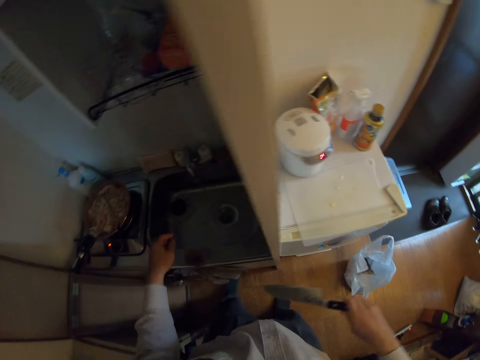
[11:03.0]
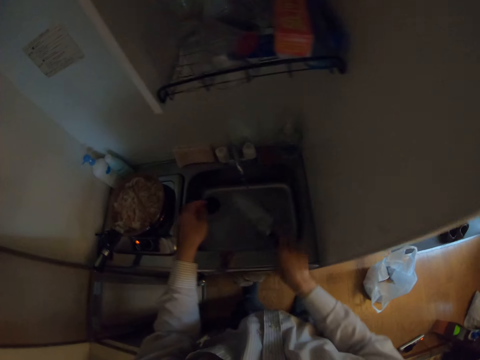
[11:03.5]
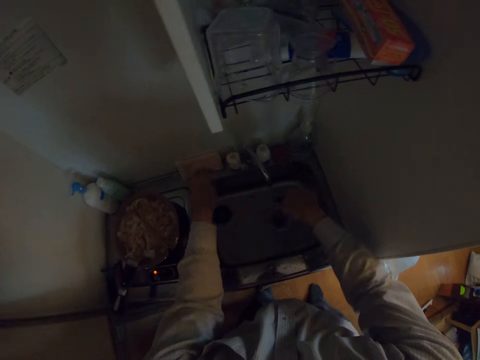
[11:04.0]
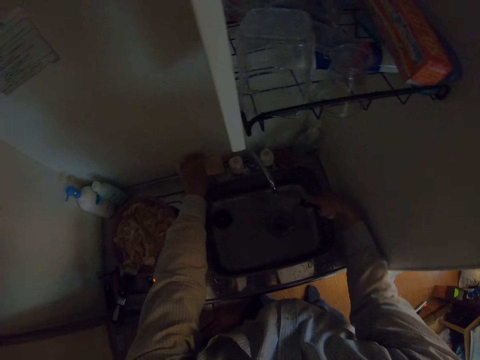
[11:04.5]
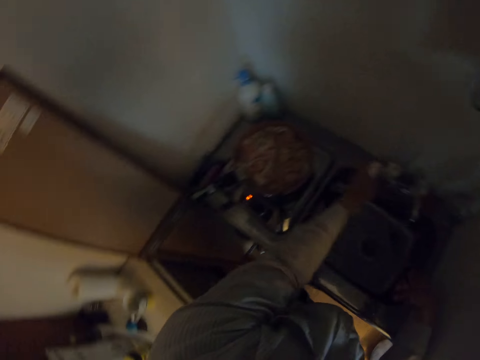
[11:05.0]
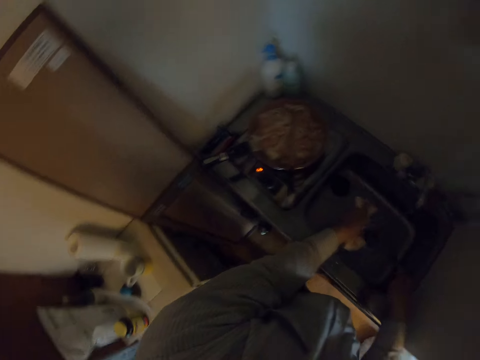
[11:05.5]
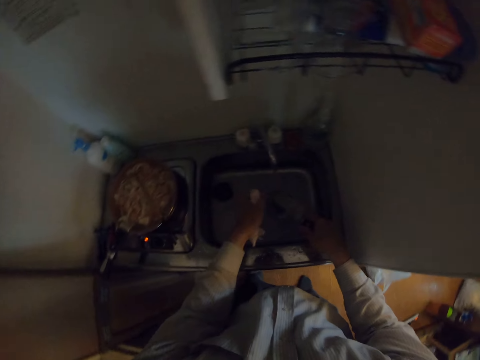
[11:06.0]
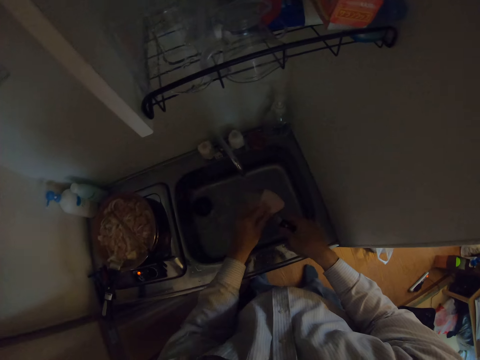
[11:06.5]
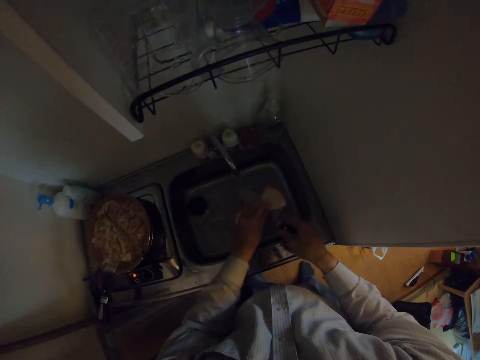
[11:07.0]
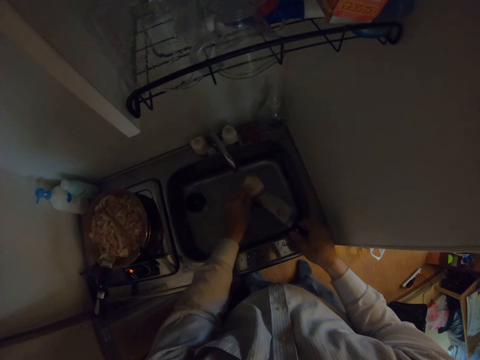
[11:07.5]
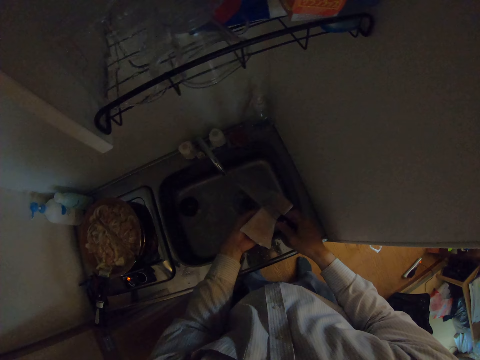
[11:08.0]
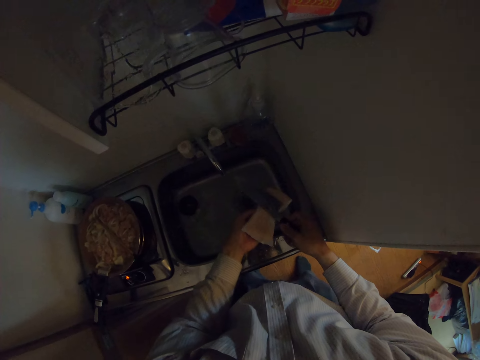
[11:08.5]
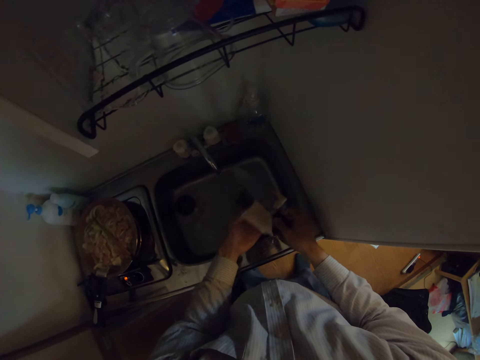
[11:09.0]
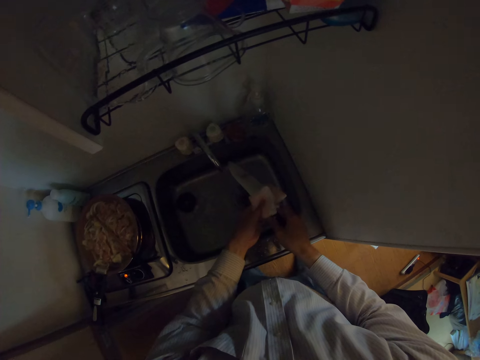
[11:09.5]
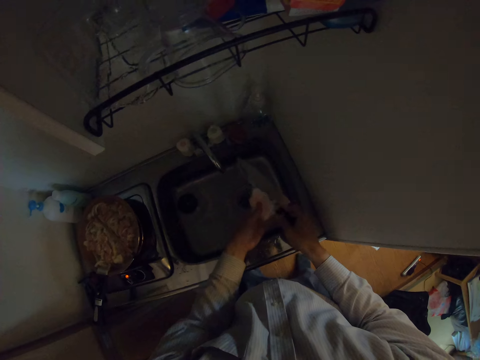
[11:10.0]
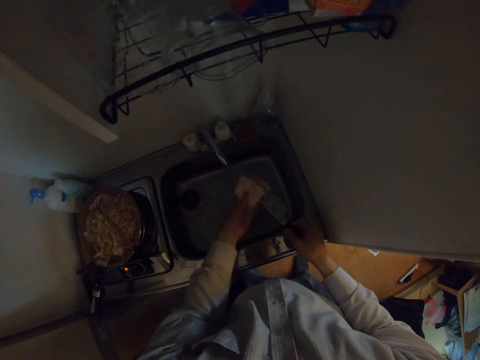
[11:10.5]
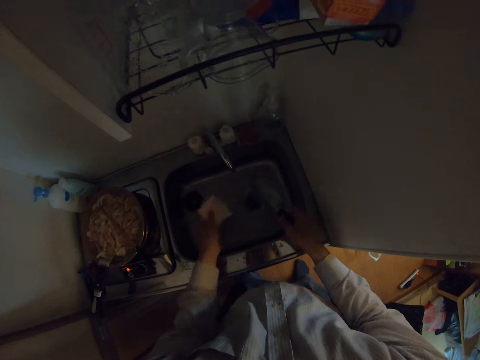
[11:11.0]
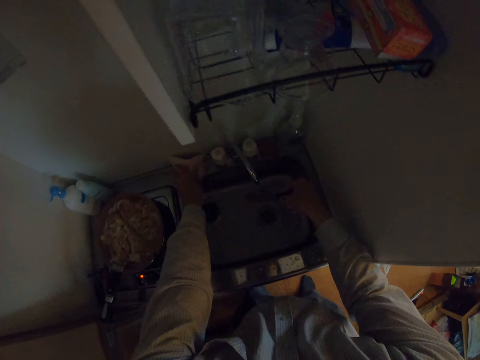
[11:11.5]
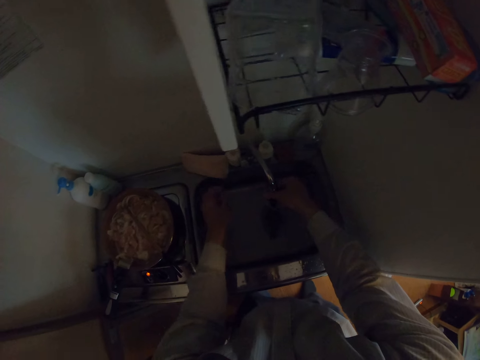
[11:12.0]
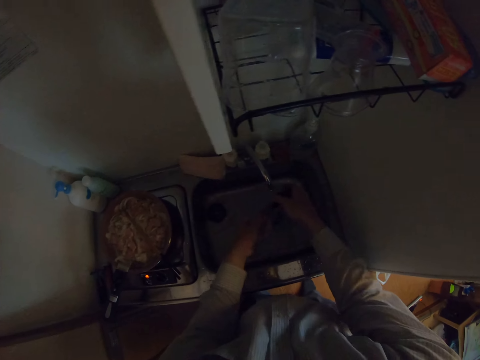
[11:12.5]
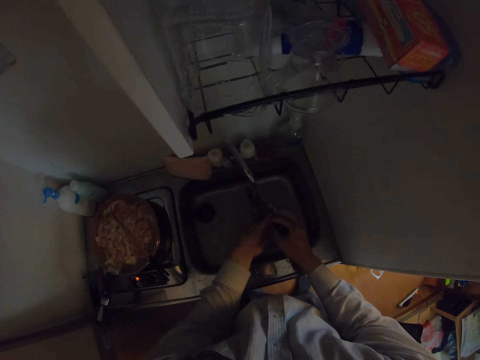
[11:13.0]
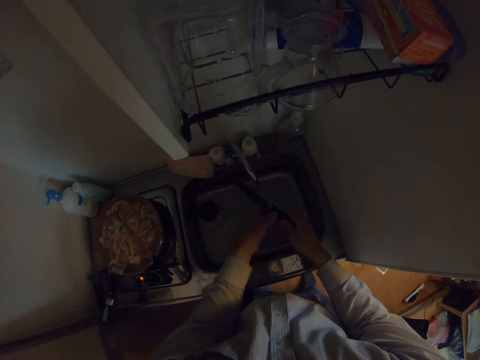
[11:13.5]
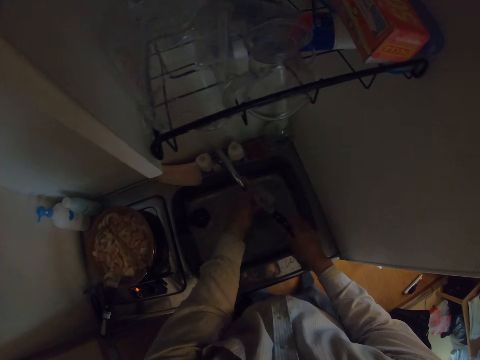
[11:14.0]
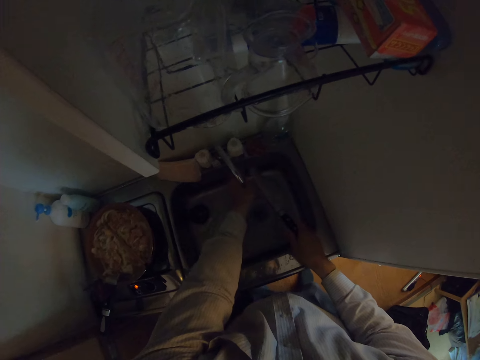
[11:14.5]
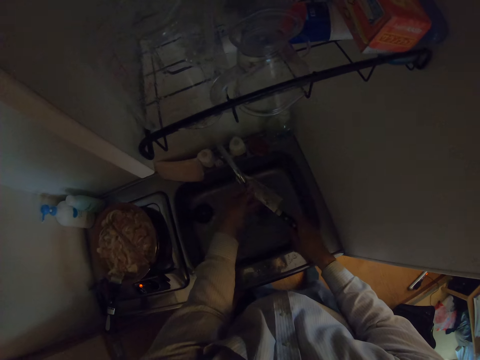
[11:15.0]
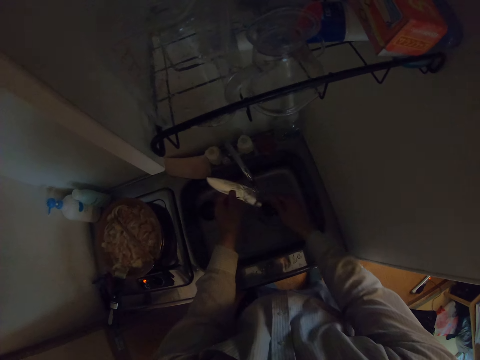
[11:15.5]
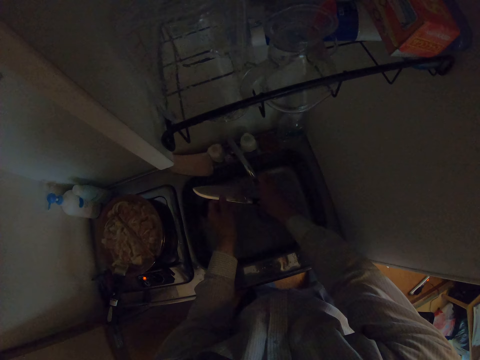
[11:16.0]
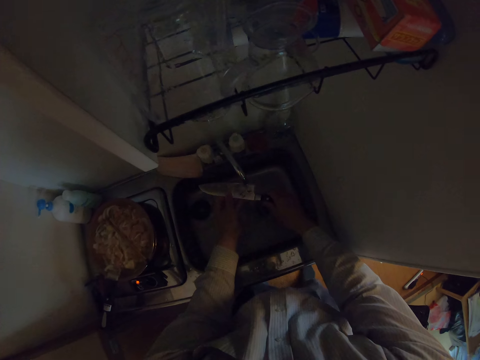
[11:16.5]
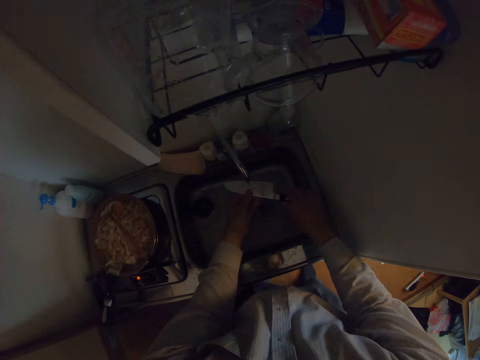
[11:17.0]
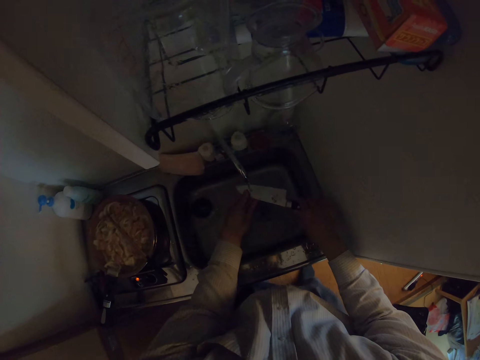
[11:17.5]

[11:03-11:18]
The camera wearer rinses the knife with water. They pick up the sponge. They squeeze the sponge. They wash the knife with the sponge. They drop the sponge on the sink. They rinse the knife with water.

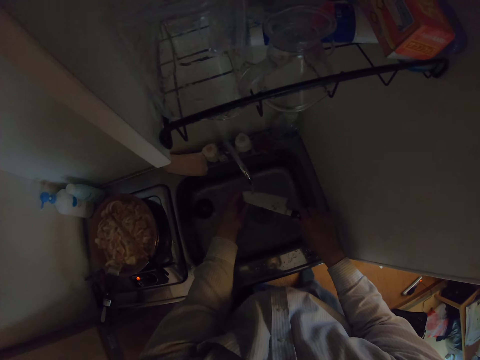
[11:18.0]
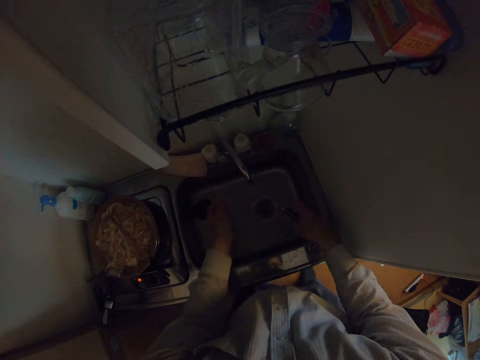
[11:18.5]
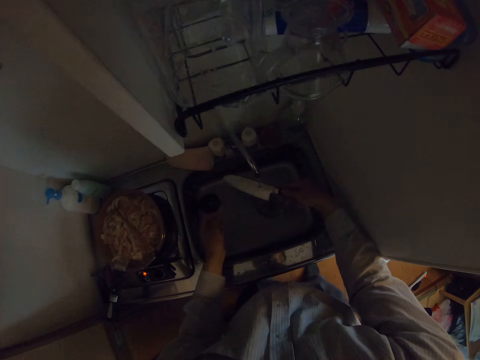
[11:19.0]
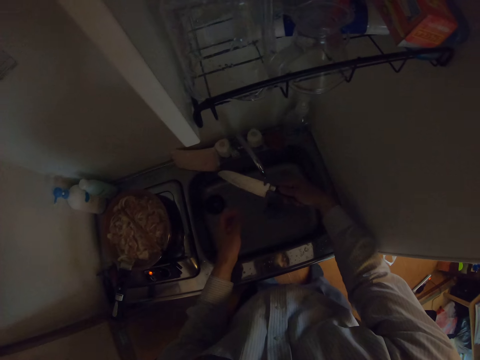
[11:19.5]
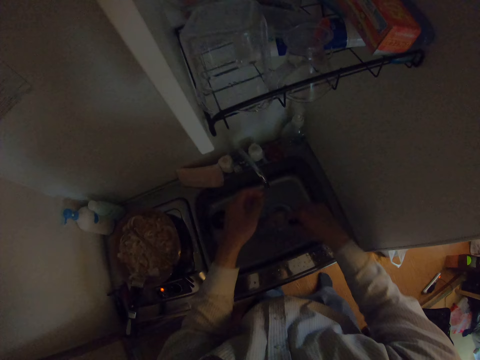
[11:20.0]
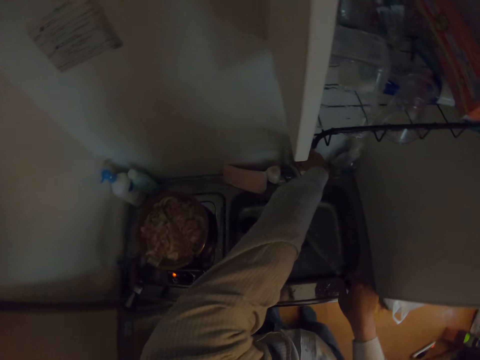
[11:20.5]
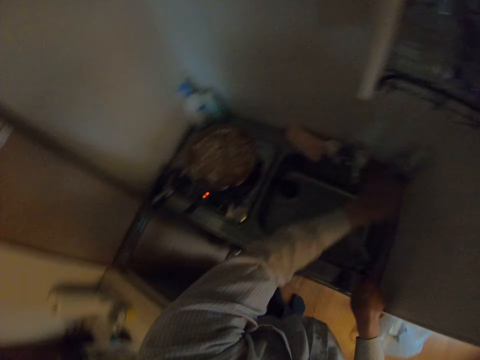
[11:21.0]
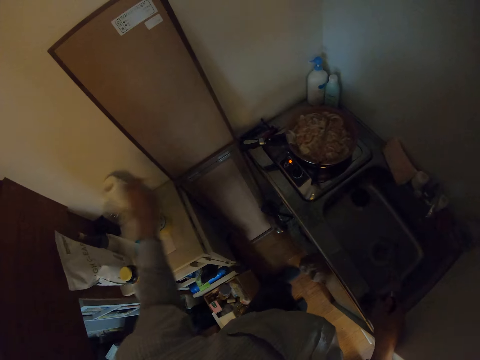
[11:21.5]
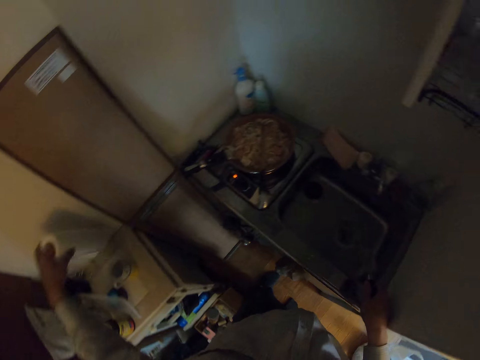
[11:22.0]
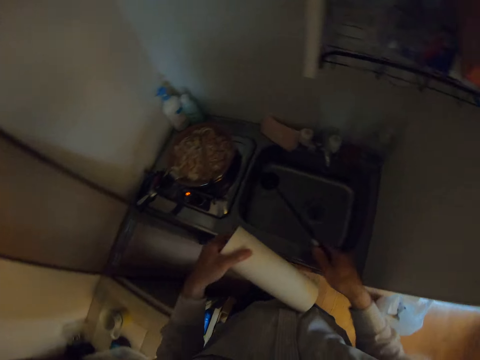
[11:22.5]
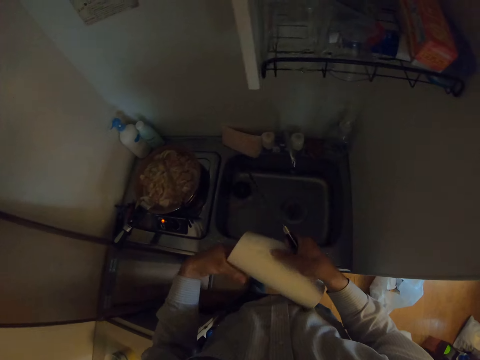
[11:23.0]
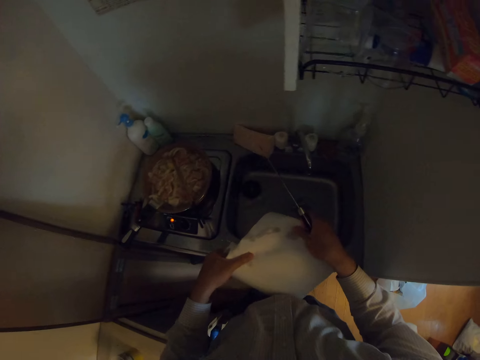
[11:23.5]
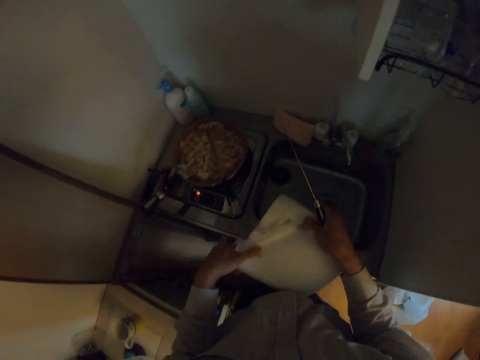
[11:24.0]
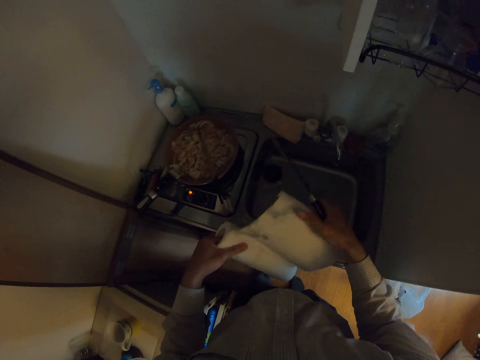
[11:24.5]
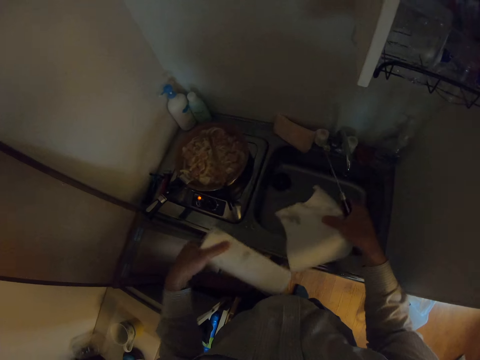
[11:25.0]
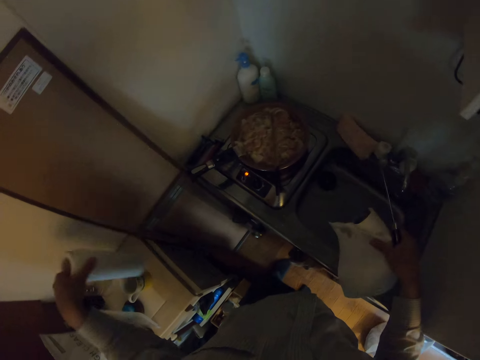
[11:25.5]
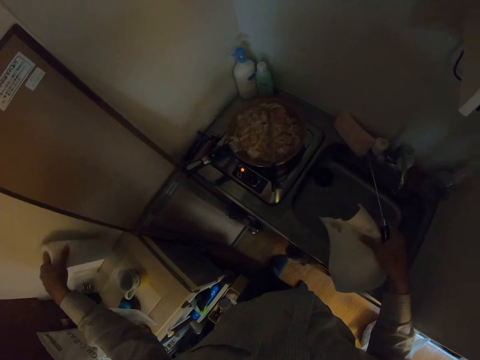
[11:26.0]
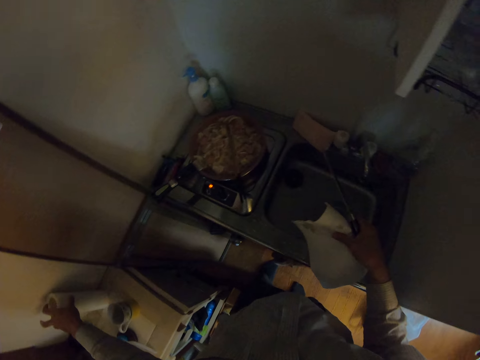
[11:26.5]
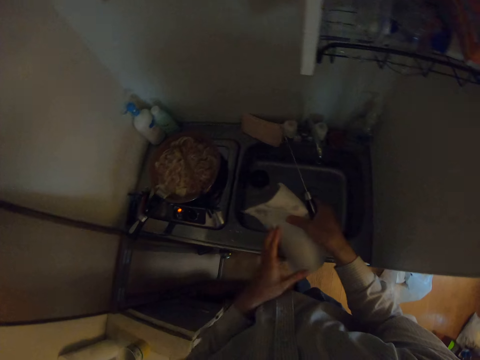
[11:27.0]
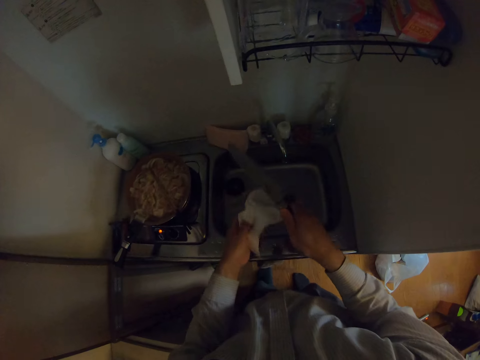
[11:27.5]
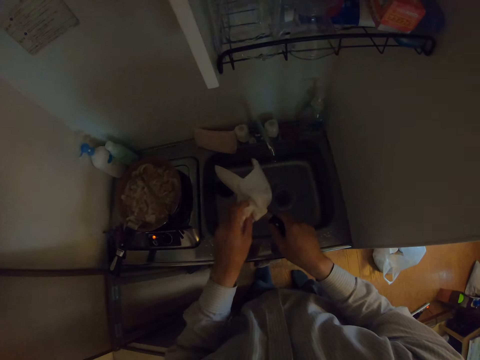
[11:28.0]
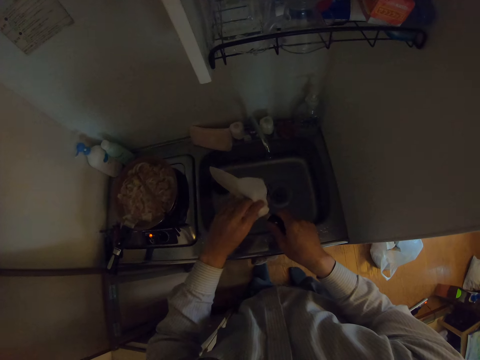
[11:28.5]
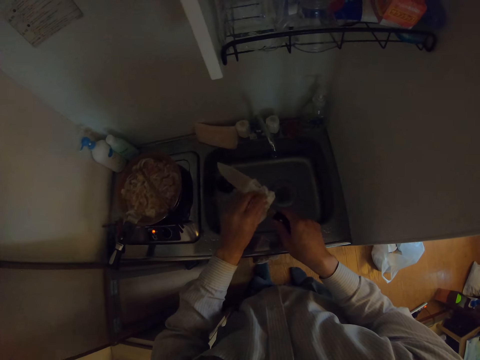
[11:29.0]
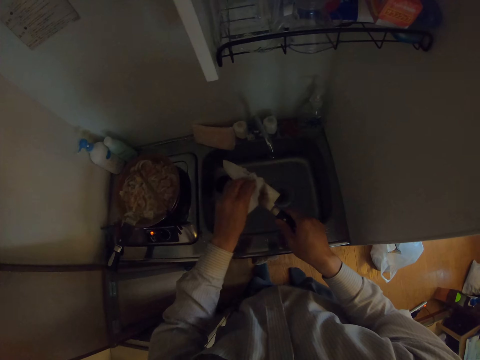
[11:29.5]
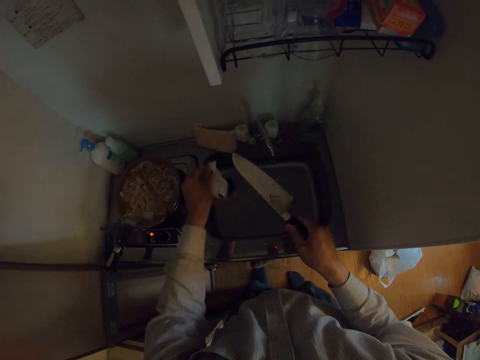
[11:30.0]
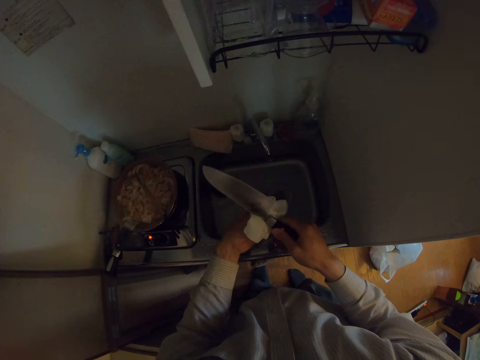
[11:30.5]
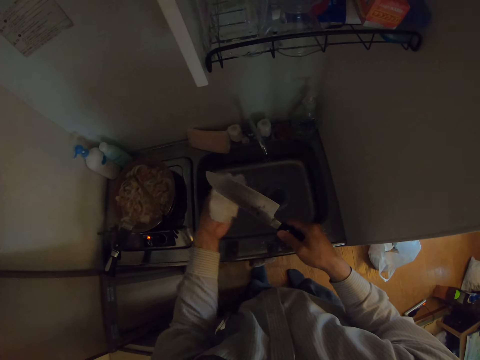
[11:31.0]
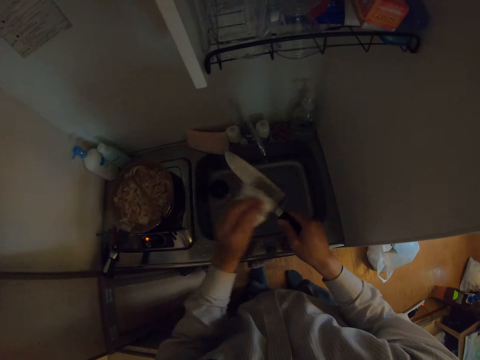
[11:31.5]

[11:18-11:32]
The camera wearer turns off the tap. They stretch the hand over the sink. They pick a napkin roll from a cabinet. They remove some napkin from the napkin roll. They cut a small piece. They drop the napkin roll on the cabinet. They clean the knife with the napkin.
